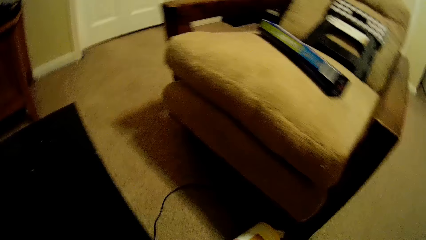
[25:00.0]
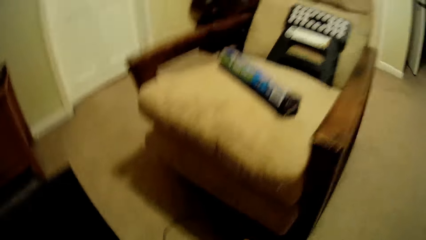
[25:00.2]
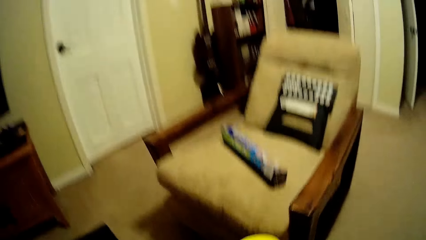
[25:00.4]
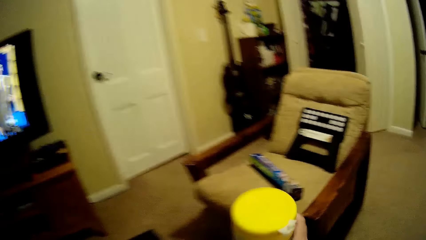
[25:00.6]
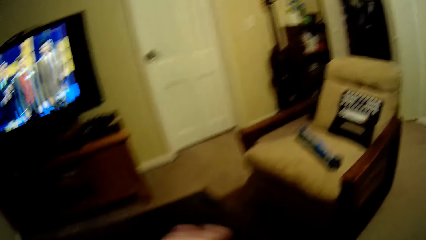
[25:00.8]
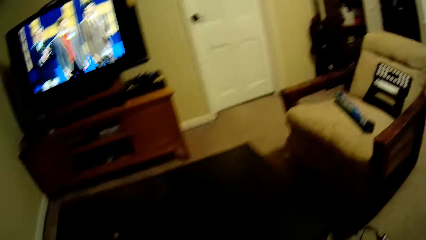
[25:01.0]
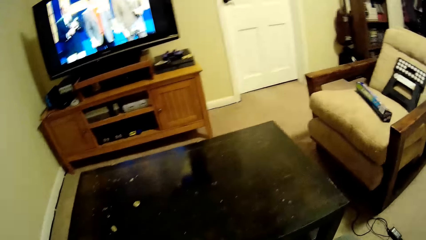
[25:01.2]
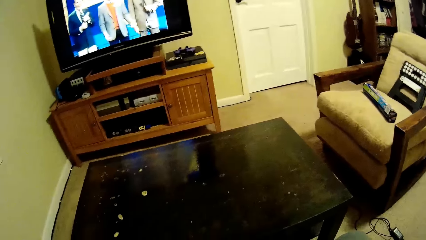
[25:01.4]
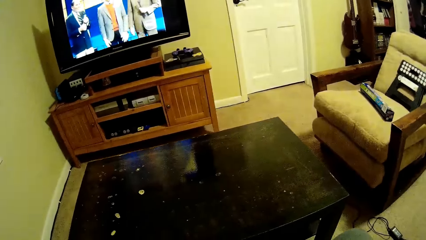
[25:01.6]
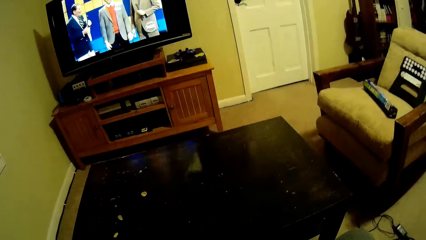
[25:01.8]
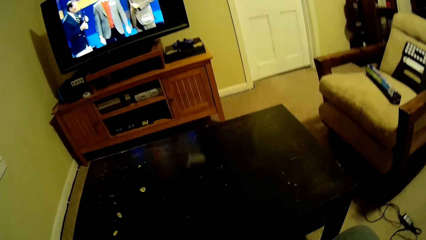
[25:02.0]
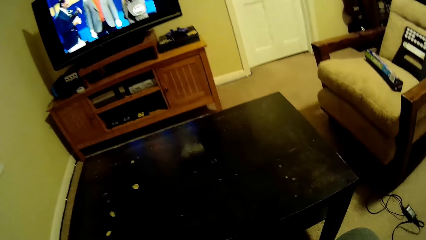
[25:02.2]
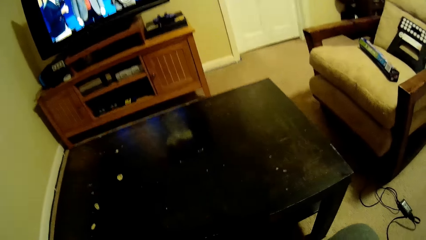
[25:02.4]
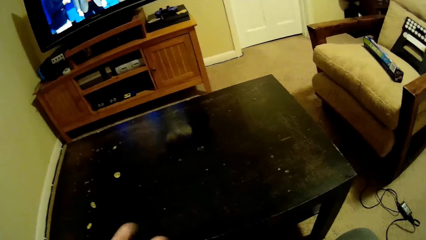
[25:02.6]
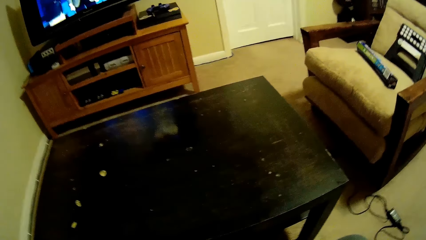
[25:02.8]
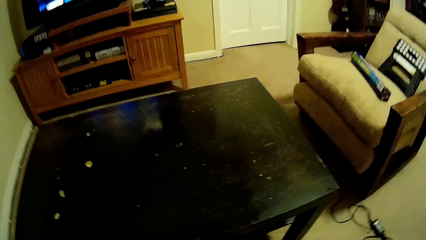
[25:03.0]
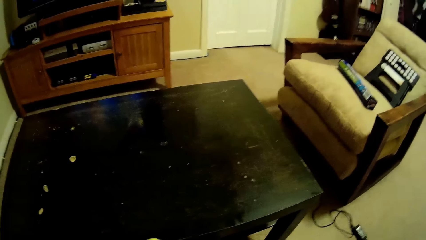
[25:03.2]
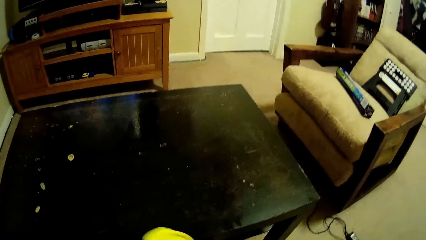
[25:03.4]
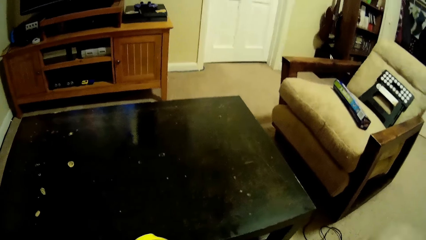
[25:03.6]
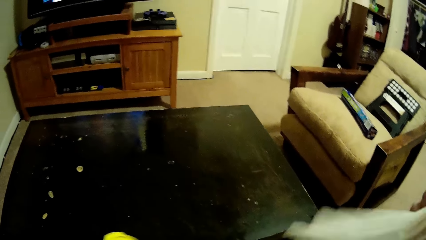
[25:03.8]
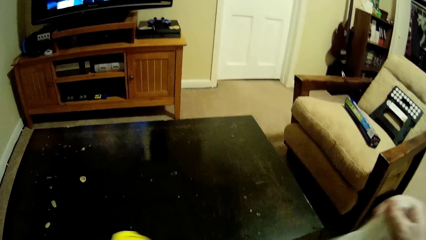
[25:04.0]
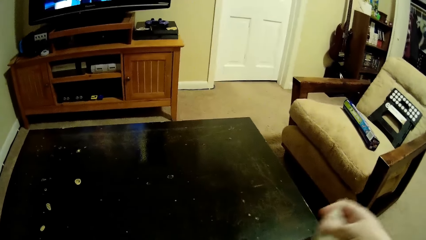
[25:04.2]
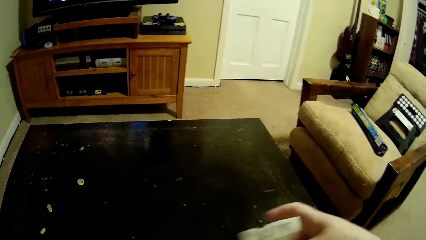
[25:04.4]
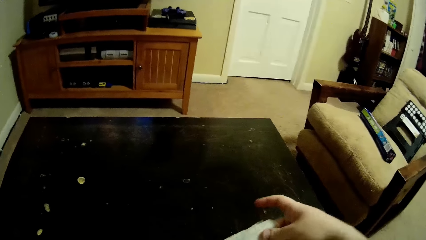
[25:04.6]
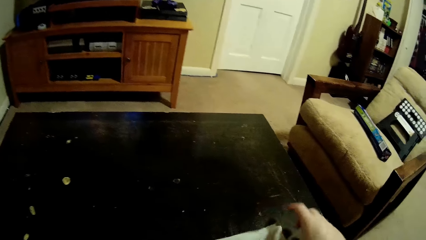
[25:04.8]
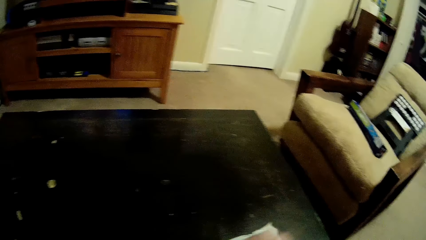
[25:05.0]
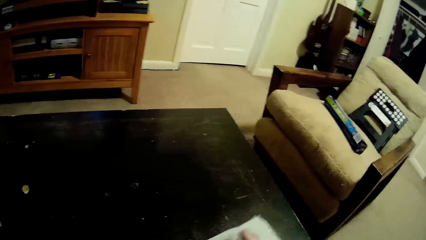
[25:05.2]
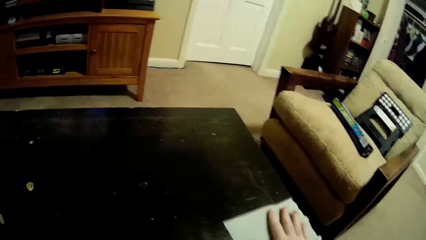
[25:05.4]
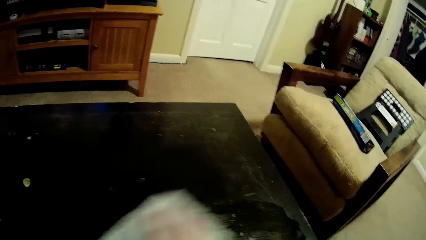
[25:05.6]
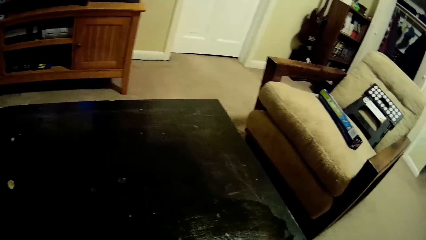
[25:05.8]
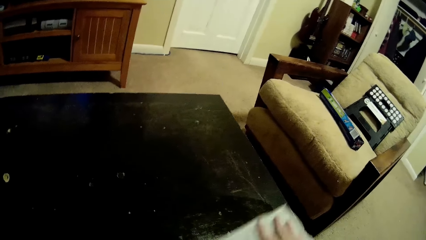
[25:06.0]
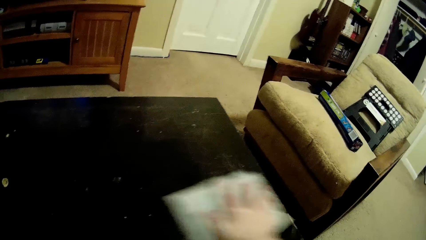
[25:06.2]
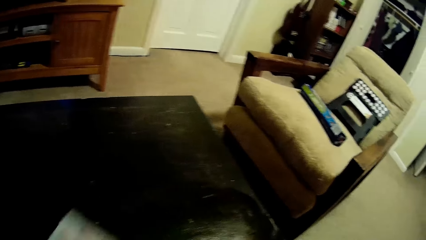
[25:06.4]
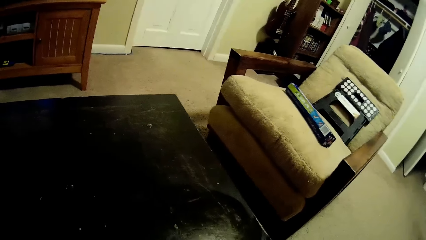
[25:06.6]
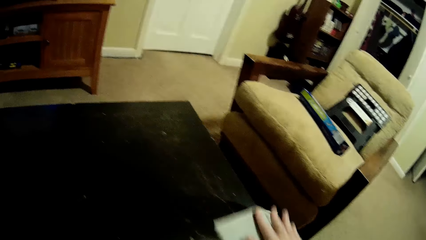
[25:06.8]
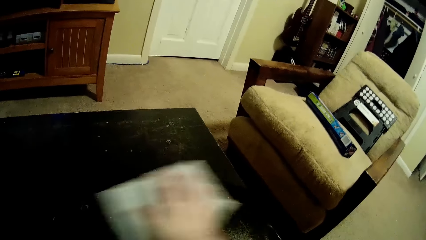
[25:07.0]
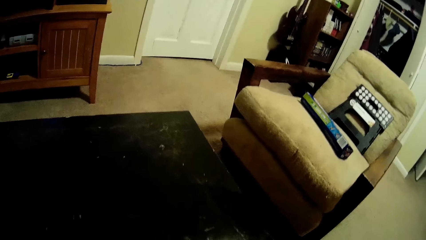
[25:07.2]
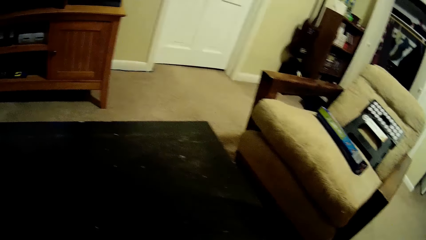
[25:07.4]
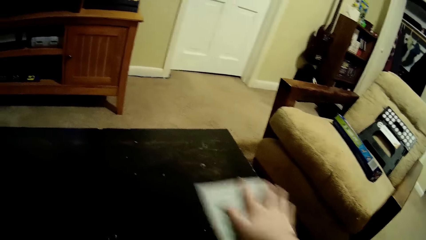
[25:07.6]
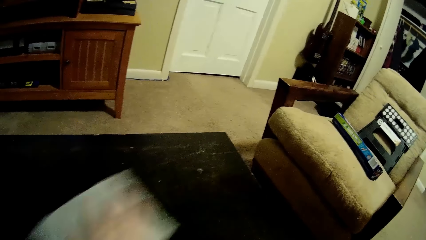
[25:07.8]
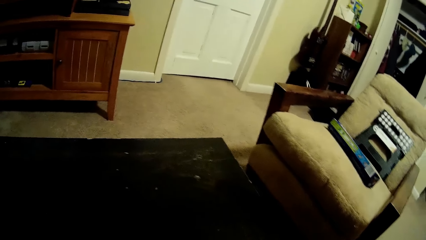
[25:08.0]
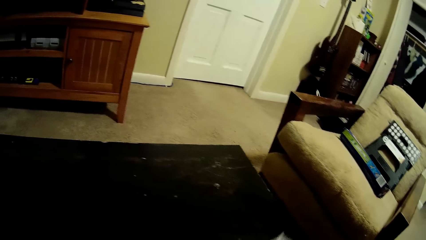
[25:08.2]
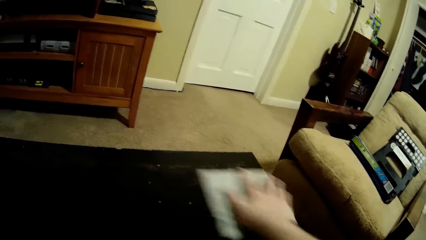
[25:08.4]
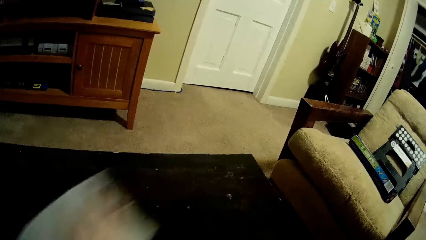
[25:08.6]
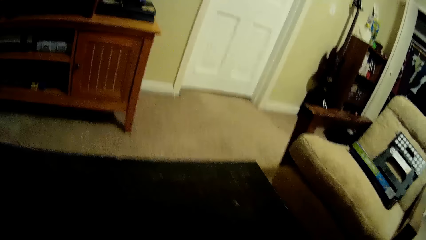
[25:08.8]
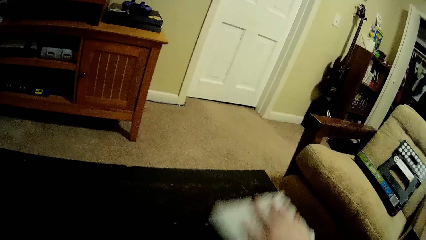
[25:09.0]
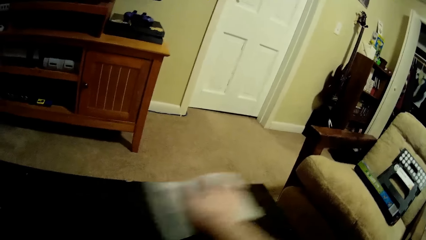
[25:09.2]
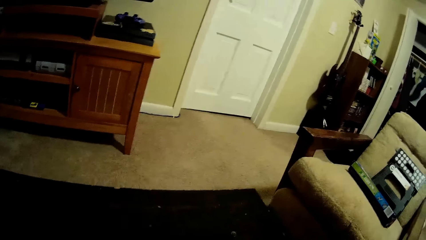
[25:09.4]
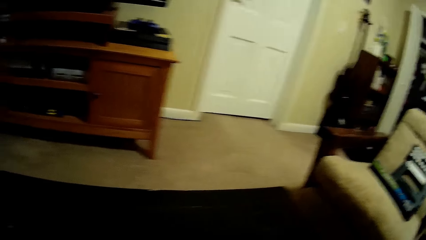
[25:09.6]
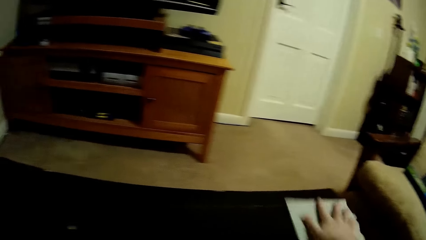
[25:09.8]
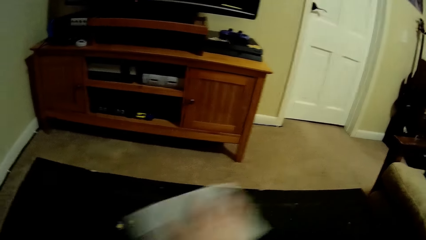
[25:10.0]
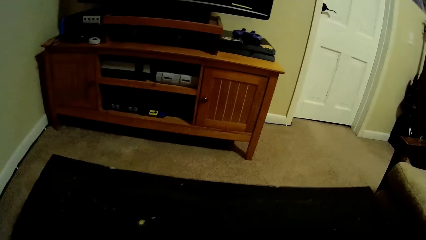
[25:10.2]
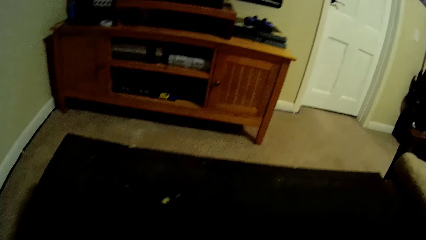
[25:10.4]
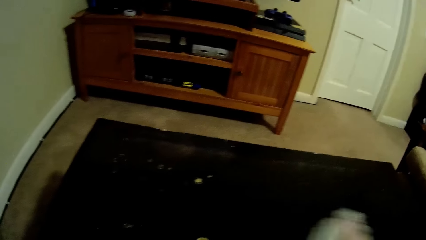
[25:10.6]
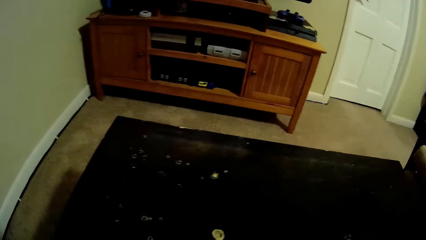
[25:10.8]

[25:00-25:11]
The camera wearer sits on the chair. They pick up something from the table. They wipe the table with a paper towel.

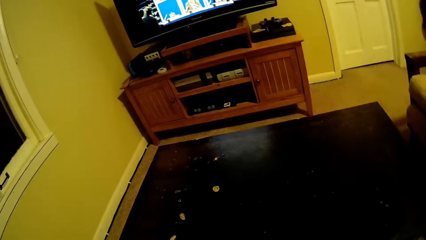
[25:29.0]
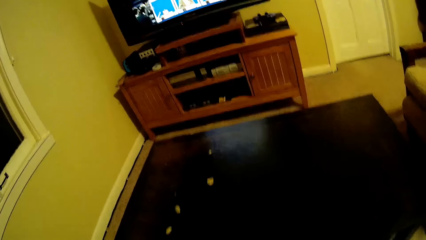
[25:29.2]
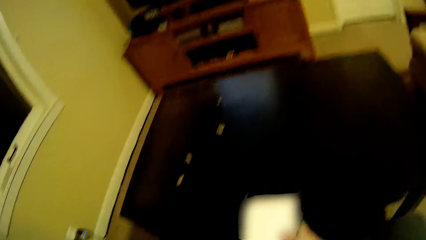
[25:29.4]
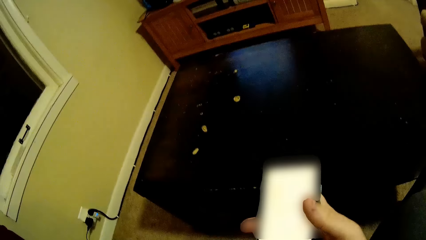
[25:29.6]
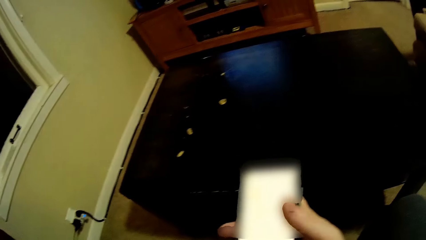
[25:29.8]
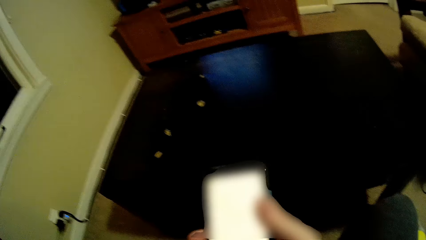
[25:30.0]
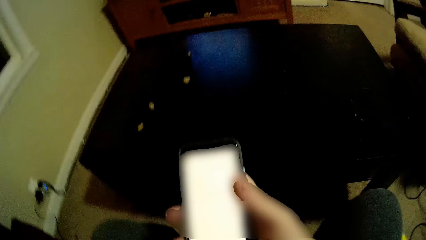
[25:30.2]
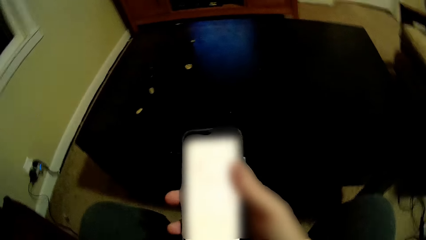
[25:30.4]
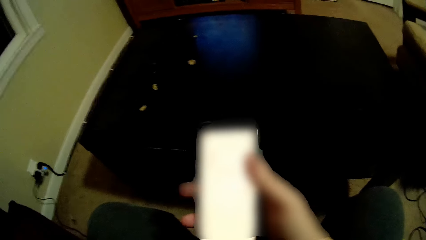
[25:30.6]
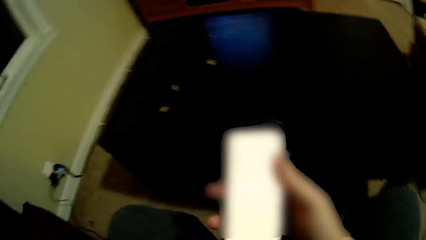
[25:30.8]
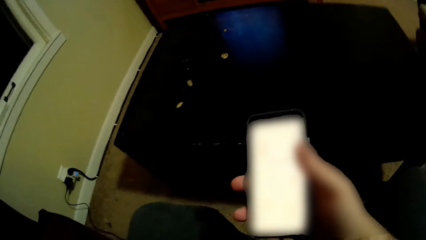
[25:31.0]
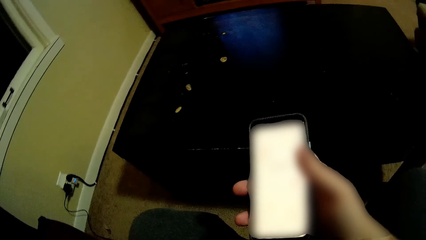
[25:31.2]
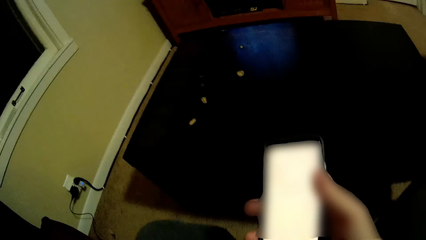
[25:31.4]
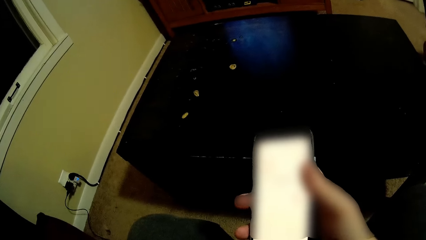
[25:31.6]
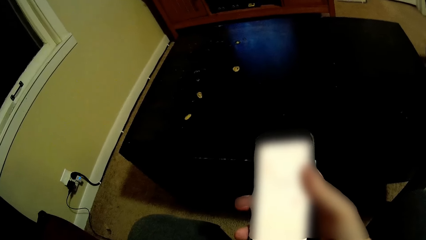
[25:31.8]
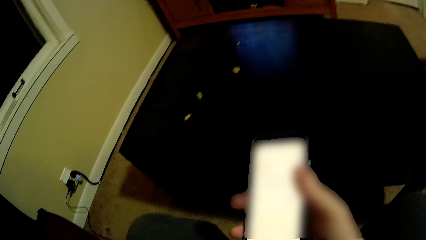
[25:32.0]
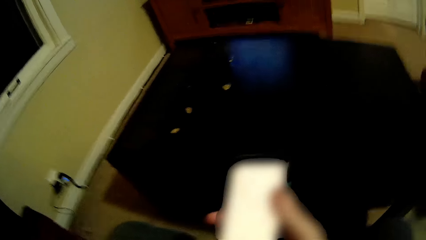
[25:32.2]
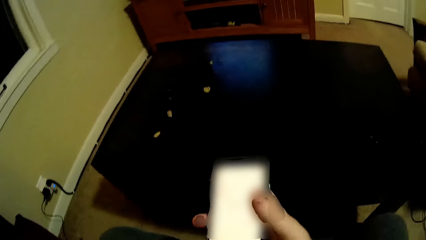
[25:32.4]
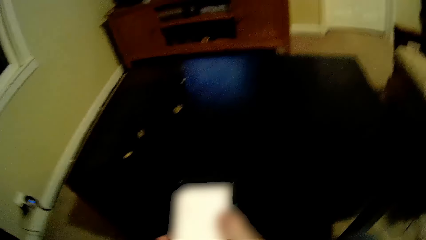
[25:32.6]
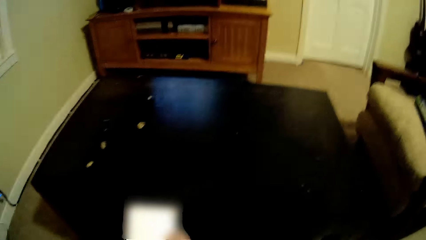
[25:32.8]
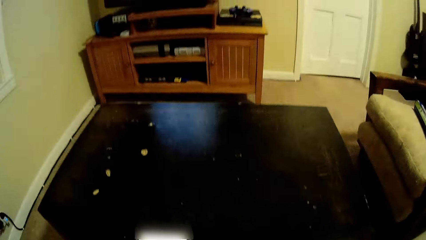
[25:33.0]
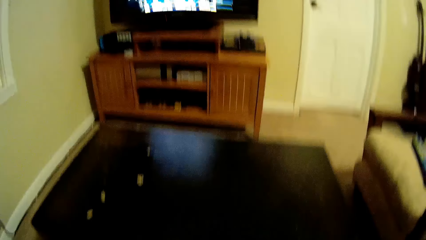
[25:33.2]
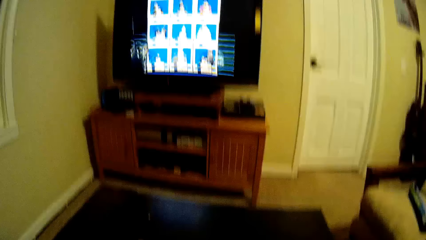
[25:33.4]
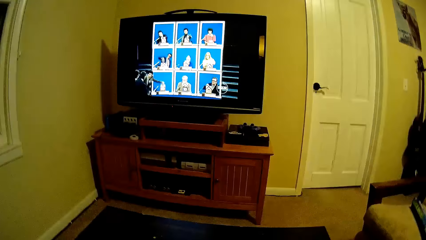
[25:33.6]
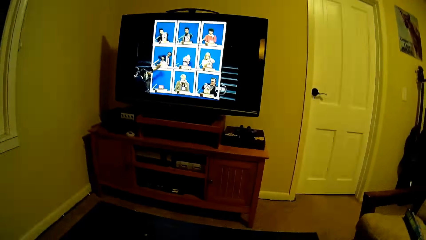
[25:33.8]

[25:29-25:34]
The camera wearer stares at his phone.
